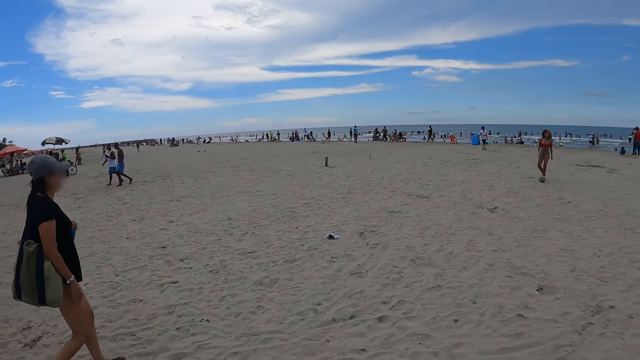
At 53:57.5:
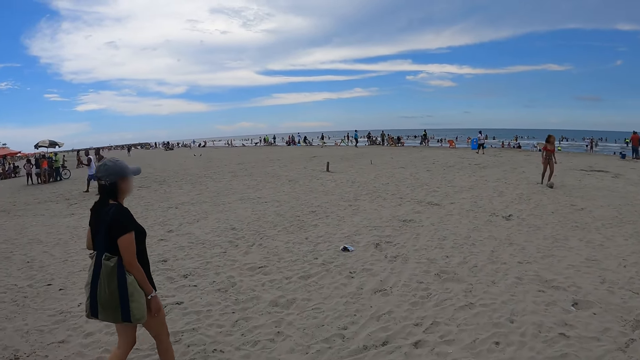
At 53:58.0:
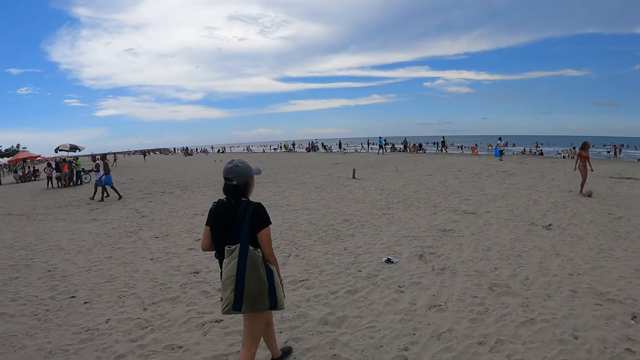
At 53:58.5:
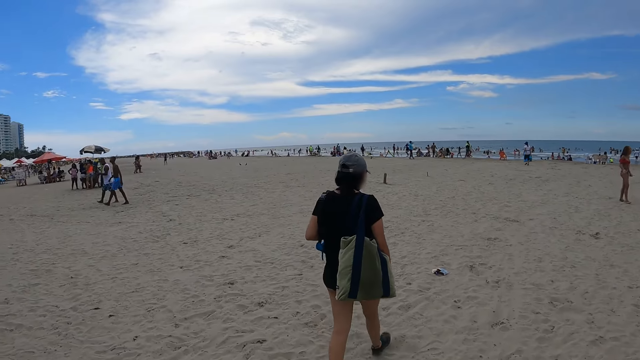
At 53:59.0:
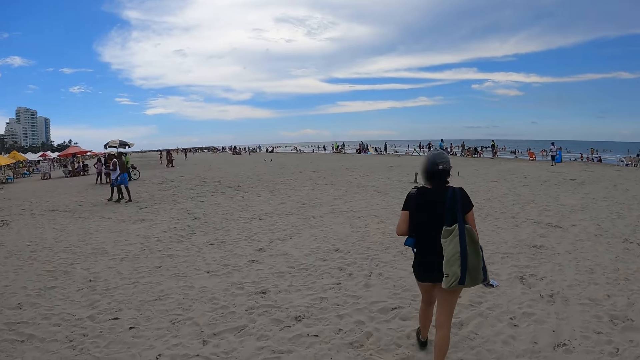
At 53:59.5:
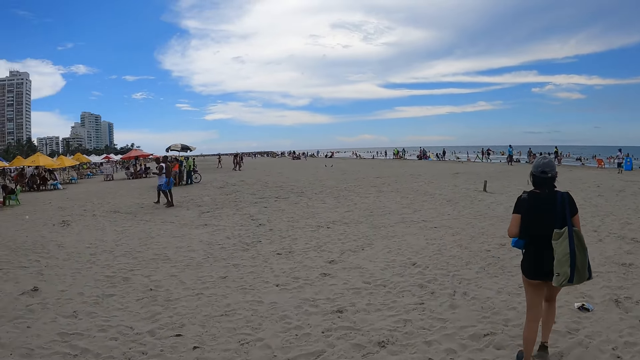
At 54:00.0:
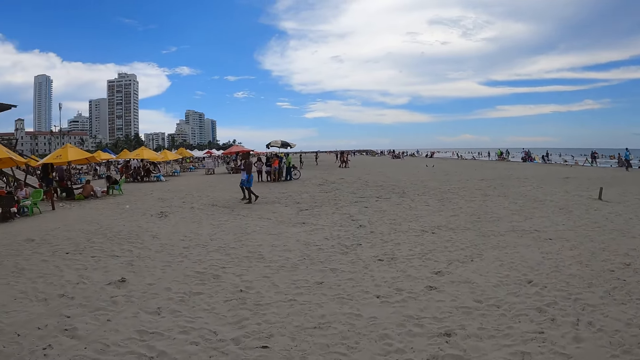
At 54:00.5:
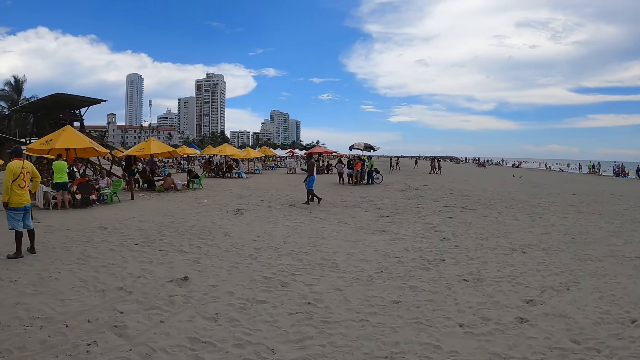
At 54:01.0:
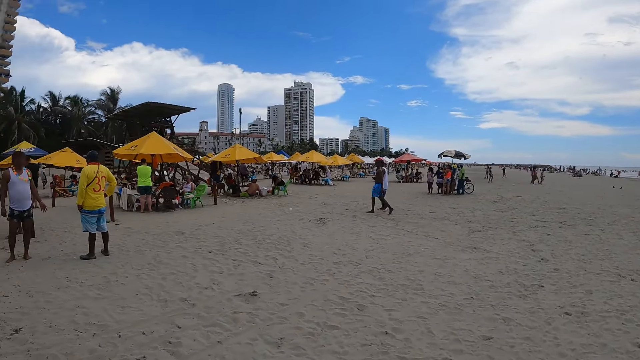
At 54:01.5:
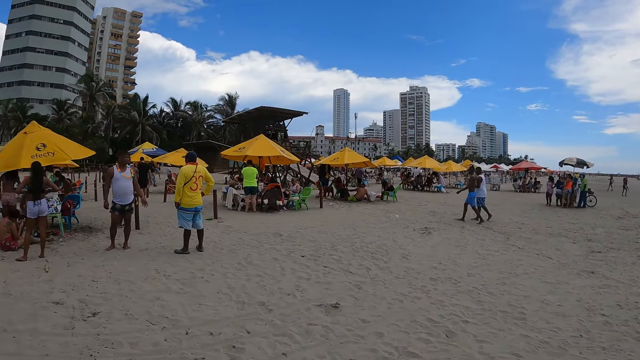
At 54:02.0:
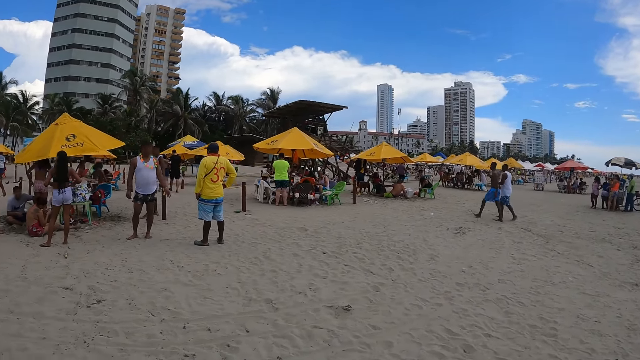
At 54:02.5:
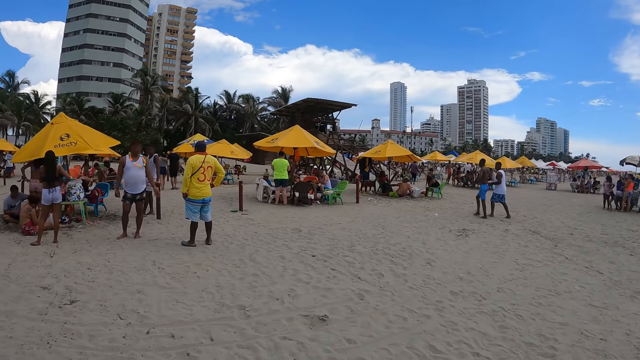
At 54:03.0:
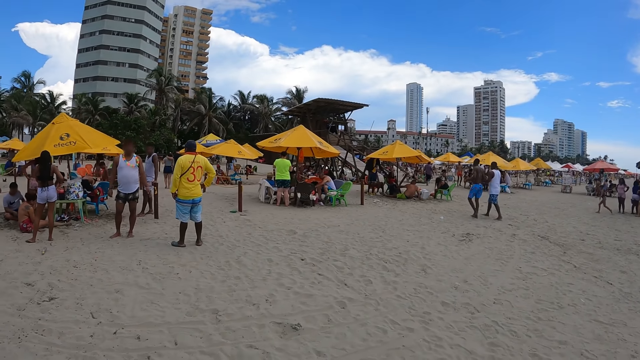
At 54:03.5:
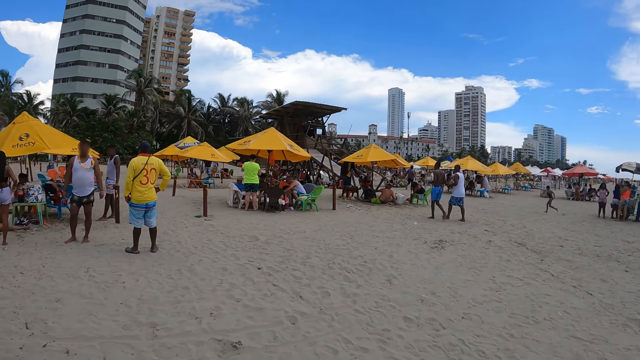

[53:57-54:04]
A lady walks past the camera wearer.

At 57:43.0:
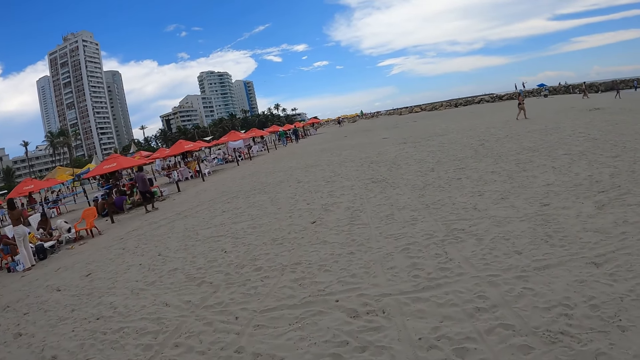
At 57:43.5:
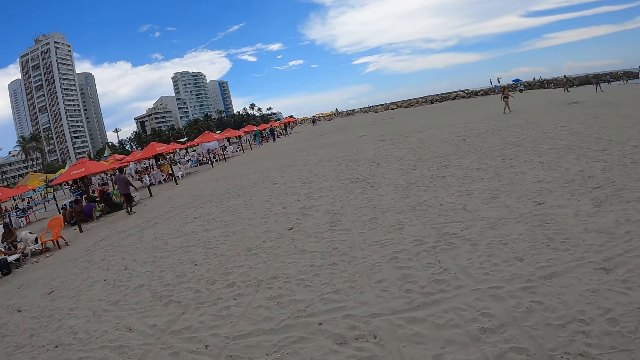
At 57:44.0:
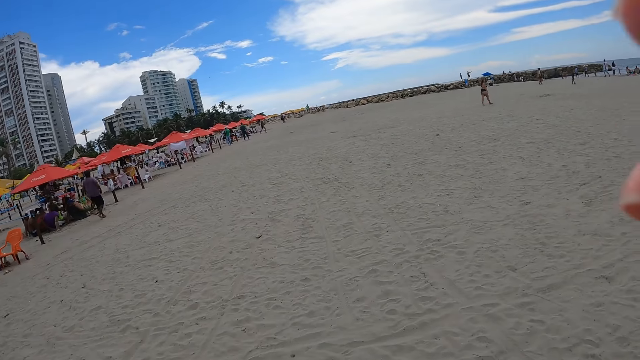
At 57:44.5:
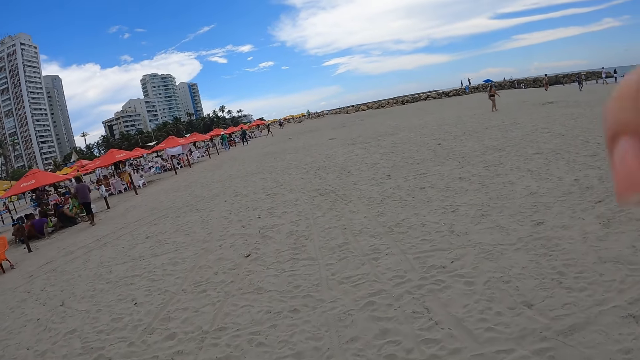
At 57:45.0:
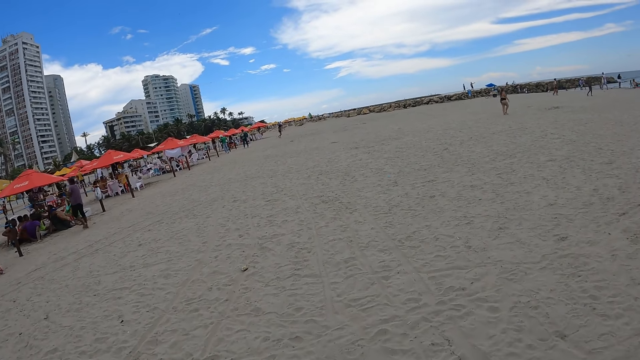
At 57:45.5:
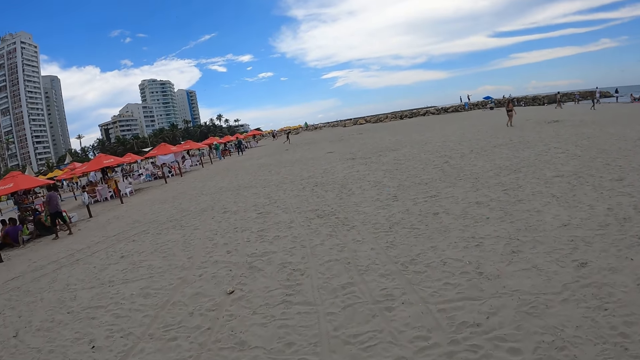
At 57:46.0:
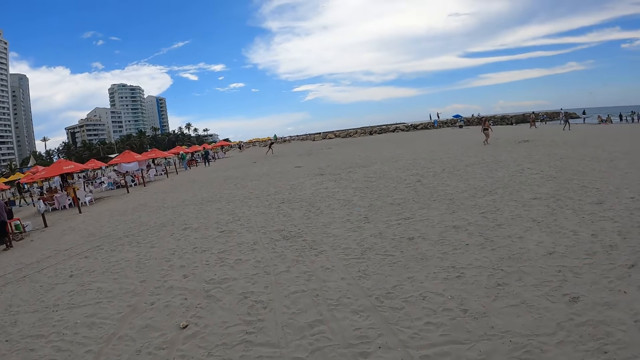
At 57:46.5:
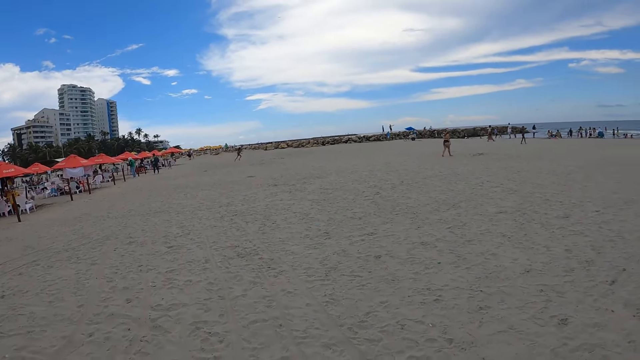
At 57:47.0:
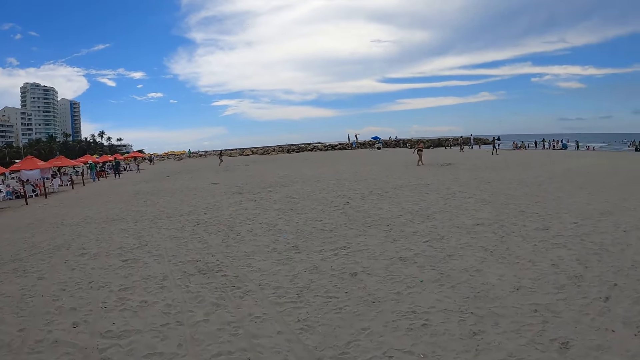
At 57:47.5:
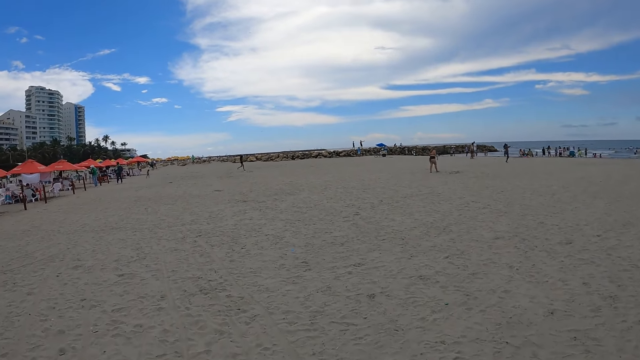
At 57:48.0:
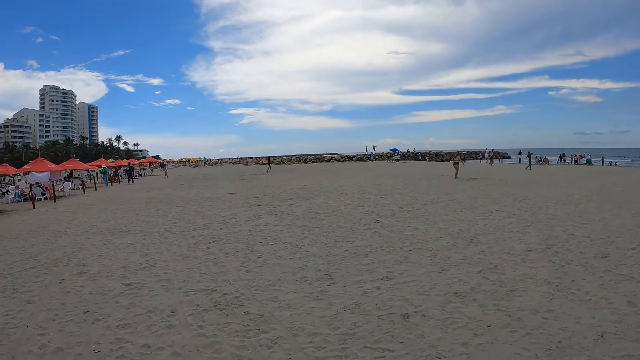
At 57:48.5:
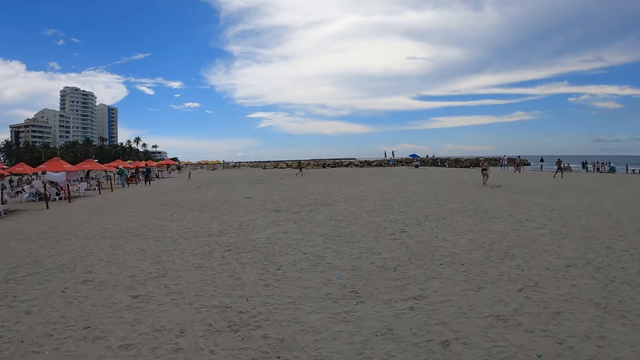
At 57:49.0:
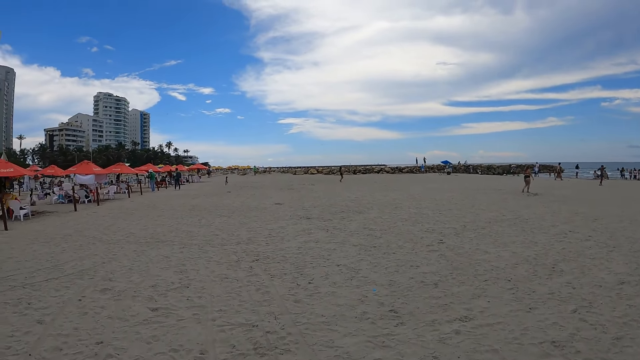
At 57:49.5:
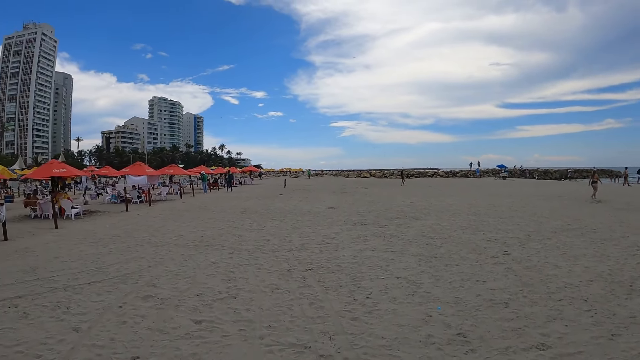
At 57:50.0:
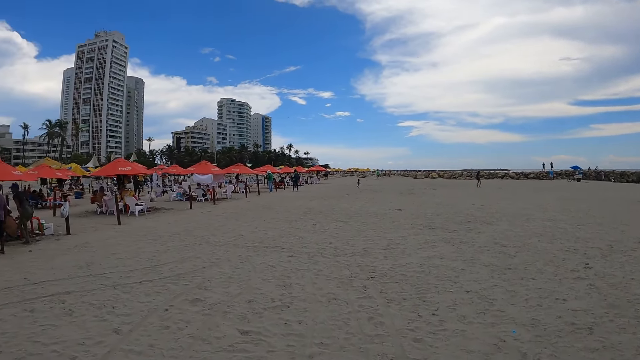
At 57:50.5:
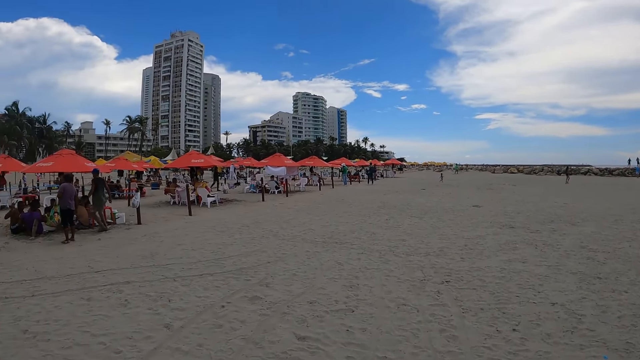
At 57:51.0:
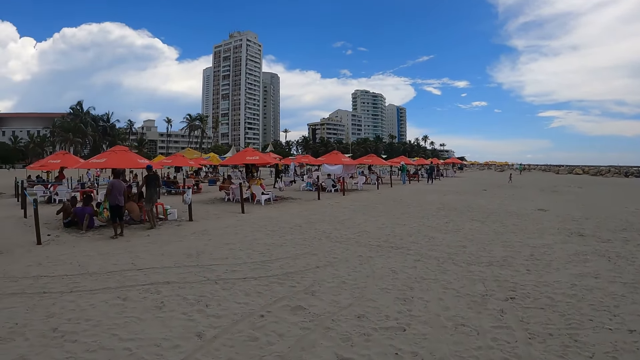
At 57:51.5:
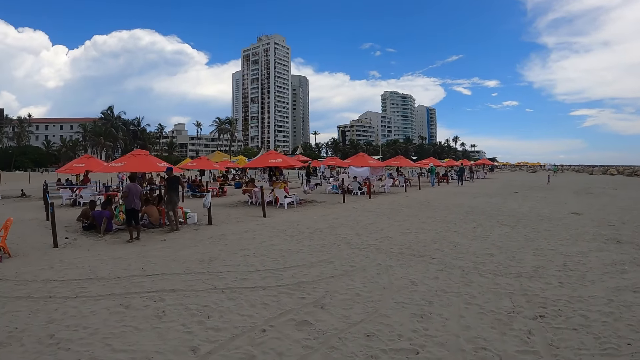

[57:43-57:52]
The camera wearer raises a hand. They walk around. They drop a hand.

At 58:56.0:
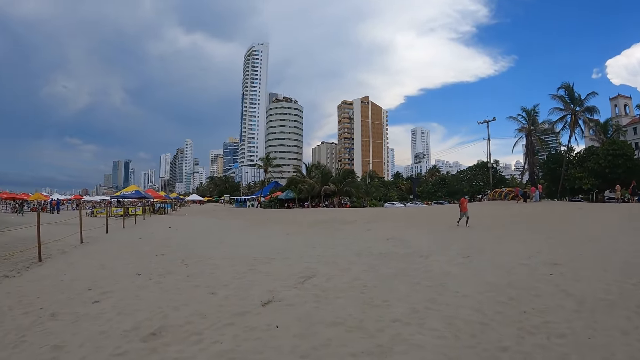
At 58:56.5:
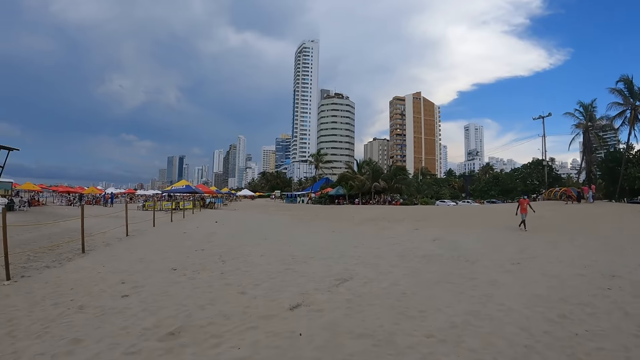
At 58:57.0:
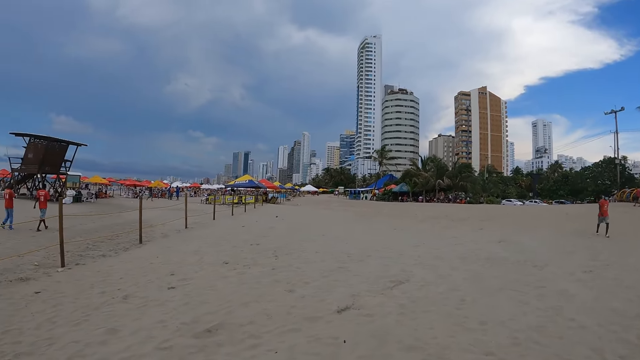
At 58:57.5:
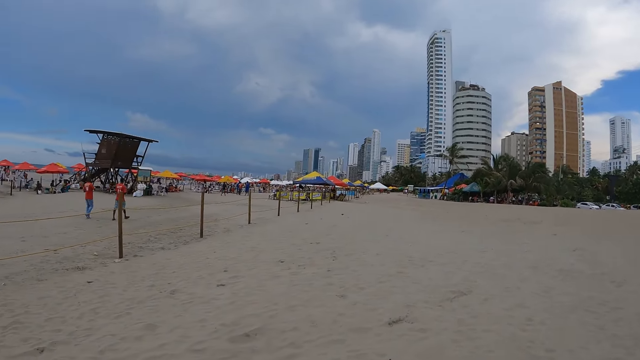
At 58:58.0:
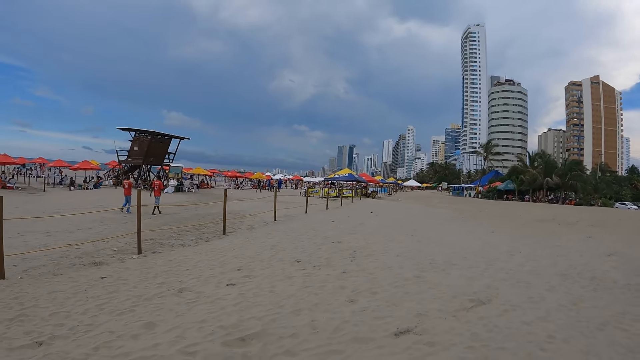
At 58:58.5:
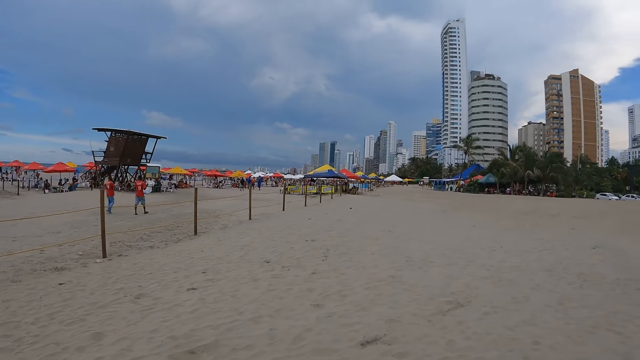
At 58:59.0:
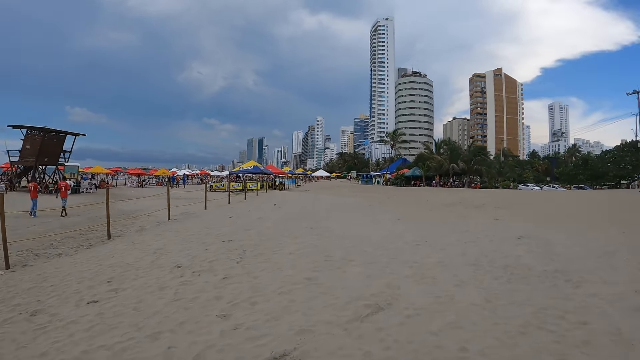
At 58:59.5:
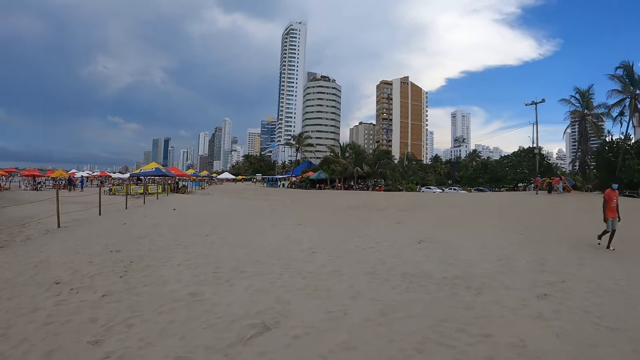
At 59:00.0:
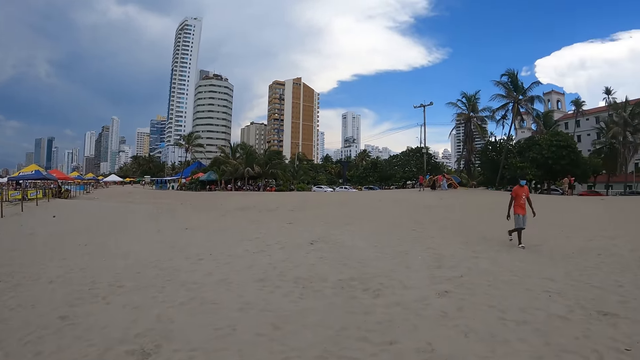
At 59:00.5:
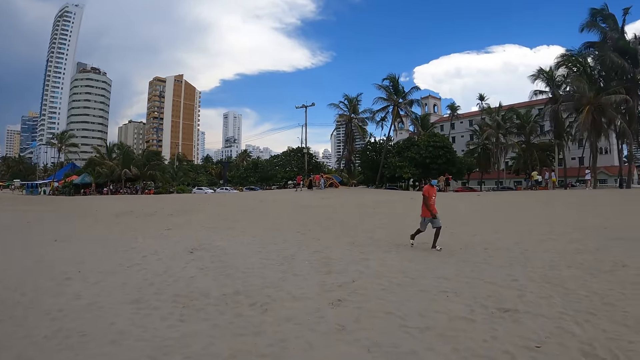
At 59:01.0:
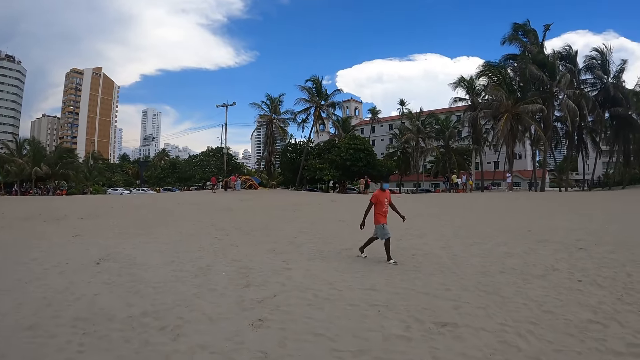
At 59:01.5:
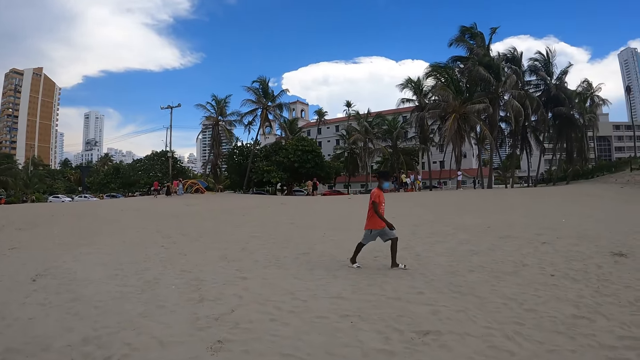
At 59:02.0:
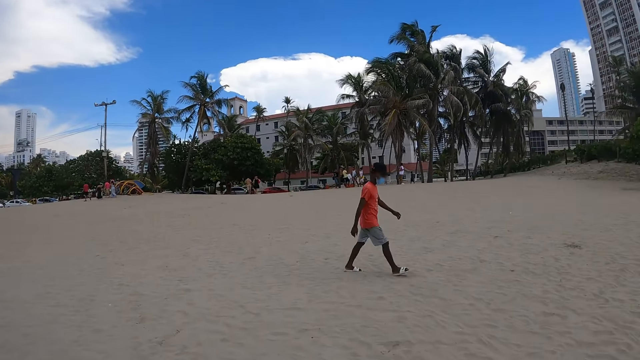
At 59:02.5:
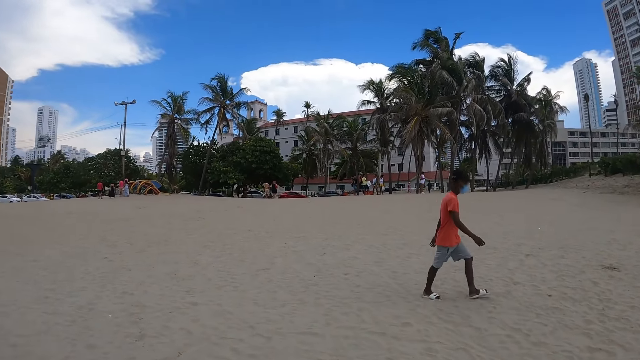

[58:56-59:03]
The camera wearer looks around.
